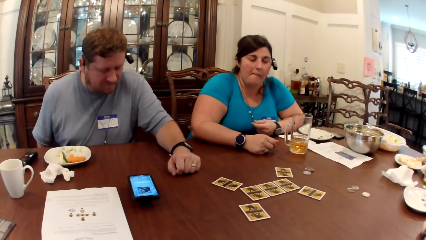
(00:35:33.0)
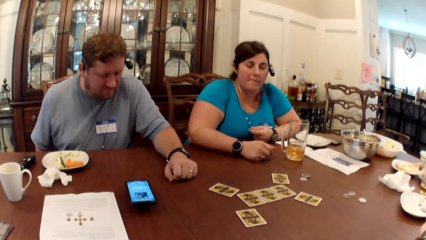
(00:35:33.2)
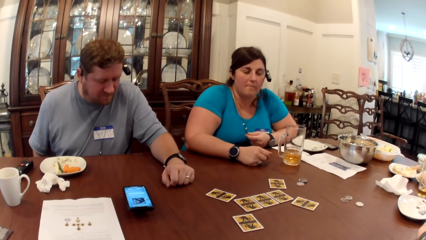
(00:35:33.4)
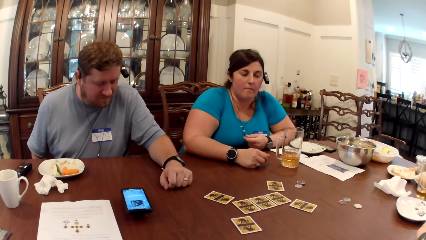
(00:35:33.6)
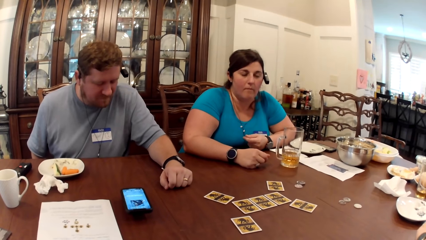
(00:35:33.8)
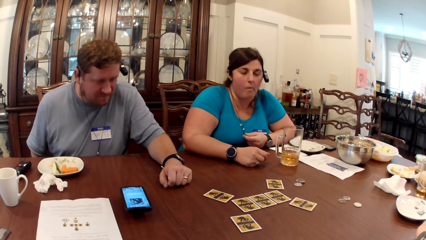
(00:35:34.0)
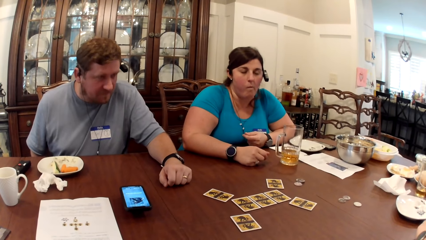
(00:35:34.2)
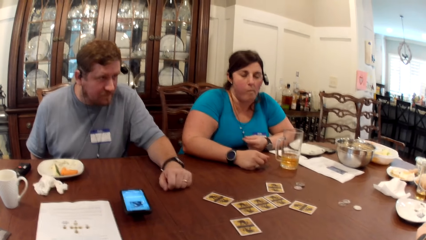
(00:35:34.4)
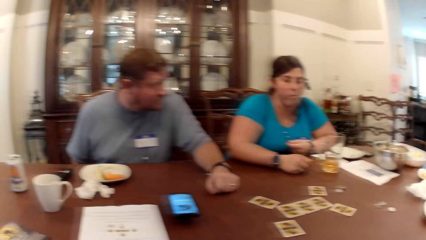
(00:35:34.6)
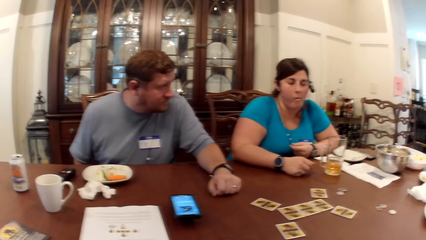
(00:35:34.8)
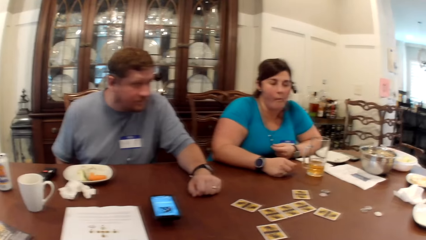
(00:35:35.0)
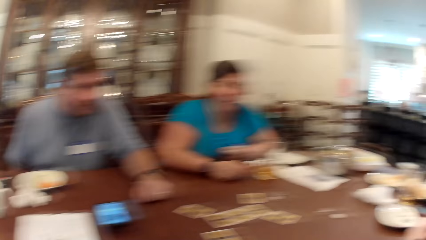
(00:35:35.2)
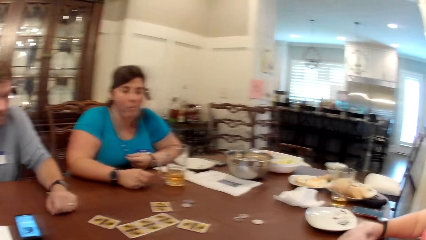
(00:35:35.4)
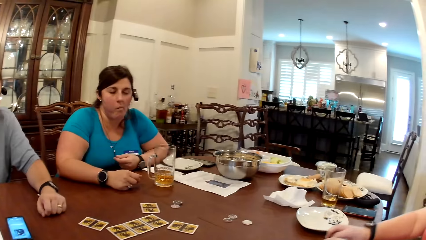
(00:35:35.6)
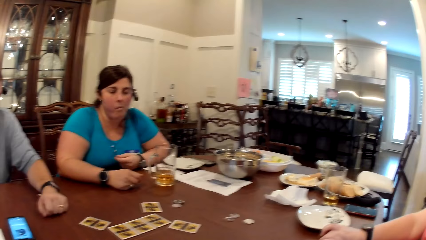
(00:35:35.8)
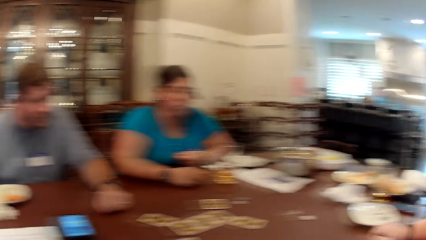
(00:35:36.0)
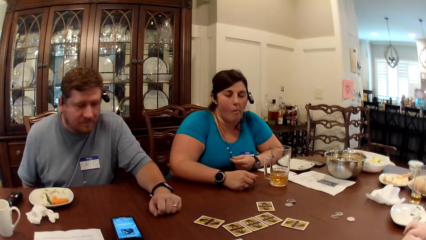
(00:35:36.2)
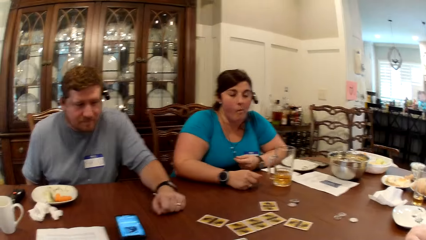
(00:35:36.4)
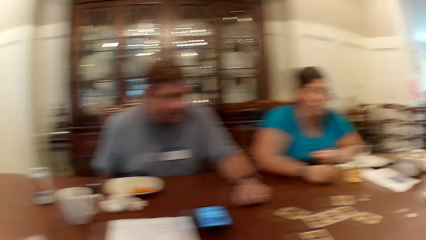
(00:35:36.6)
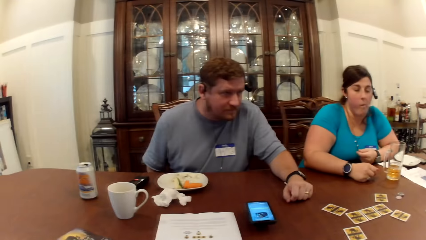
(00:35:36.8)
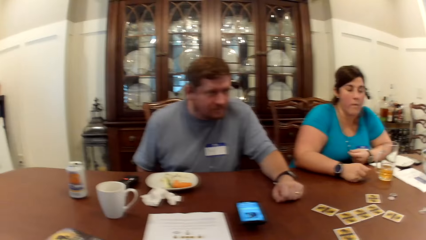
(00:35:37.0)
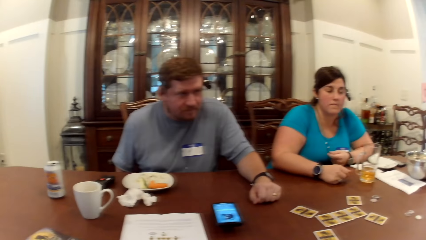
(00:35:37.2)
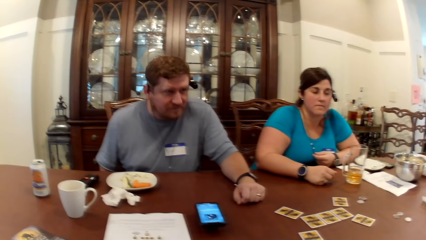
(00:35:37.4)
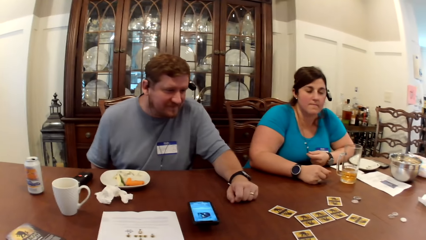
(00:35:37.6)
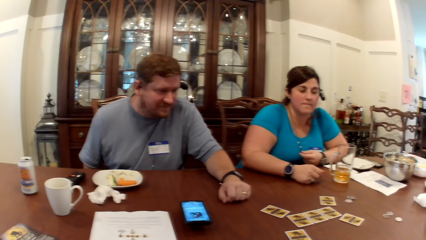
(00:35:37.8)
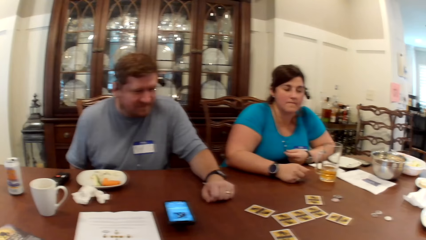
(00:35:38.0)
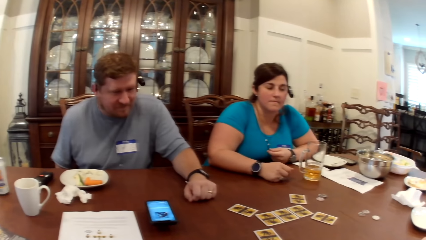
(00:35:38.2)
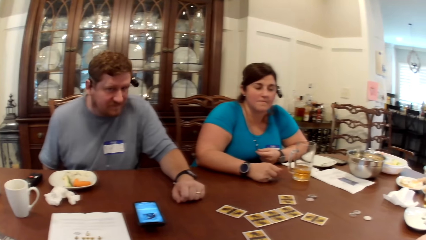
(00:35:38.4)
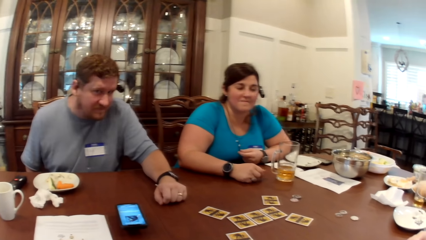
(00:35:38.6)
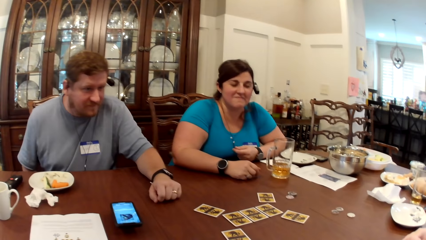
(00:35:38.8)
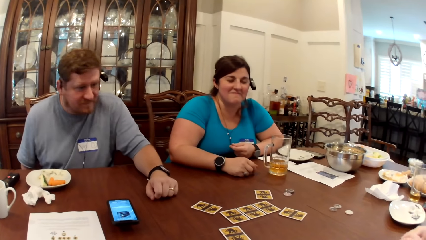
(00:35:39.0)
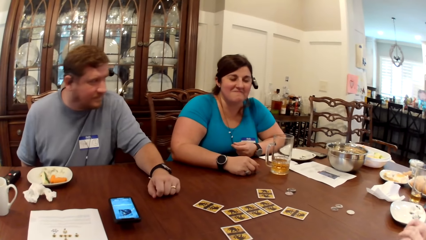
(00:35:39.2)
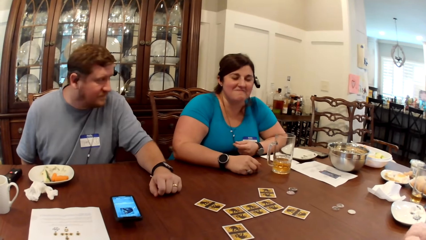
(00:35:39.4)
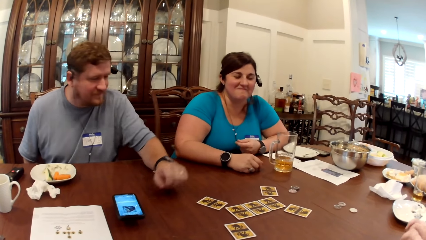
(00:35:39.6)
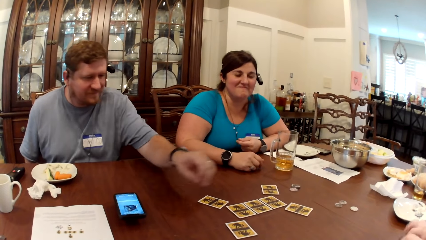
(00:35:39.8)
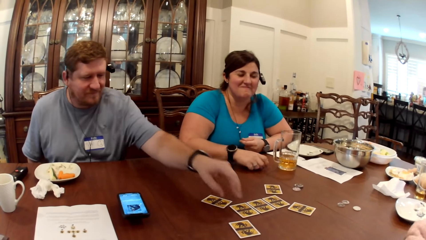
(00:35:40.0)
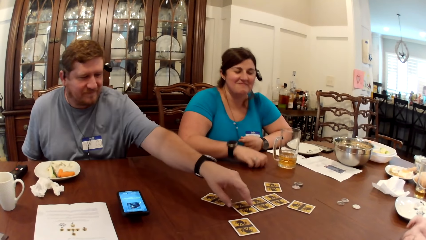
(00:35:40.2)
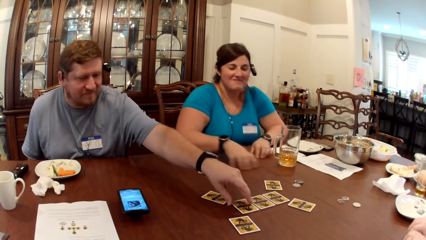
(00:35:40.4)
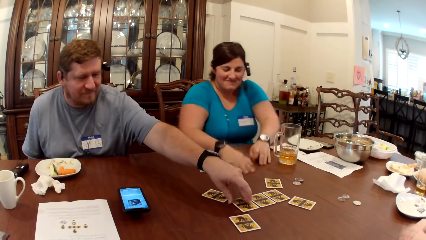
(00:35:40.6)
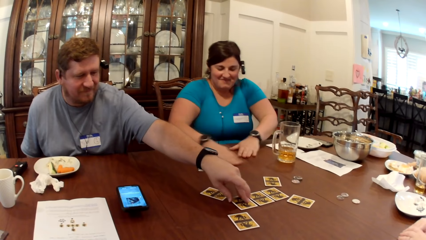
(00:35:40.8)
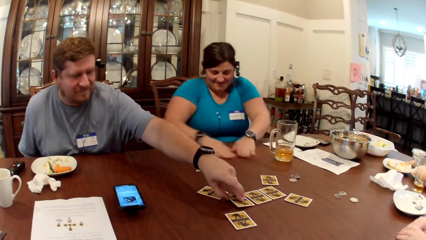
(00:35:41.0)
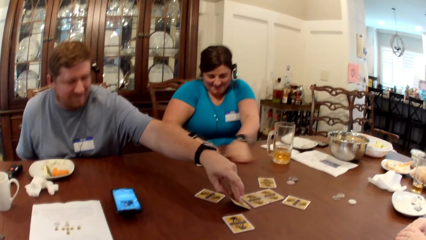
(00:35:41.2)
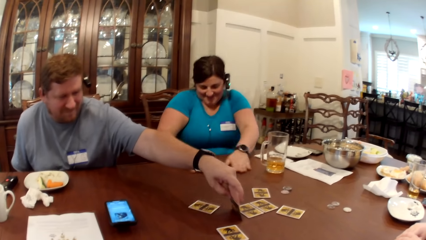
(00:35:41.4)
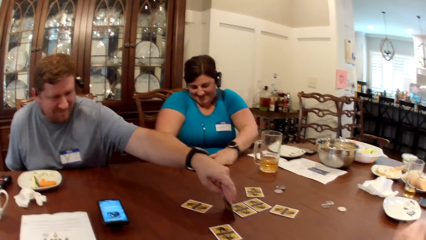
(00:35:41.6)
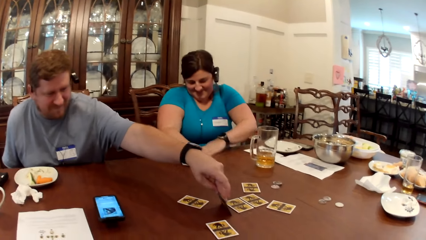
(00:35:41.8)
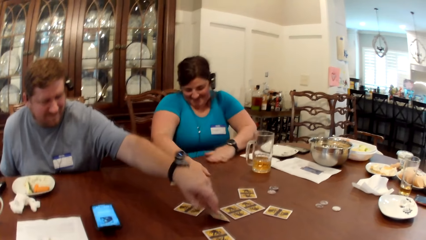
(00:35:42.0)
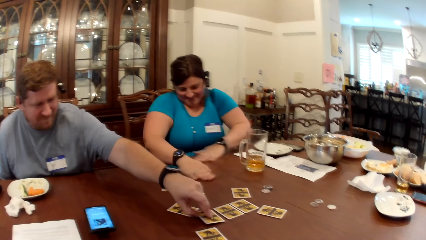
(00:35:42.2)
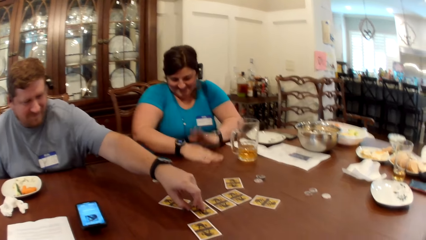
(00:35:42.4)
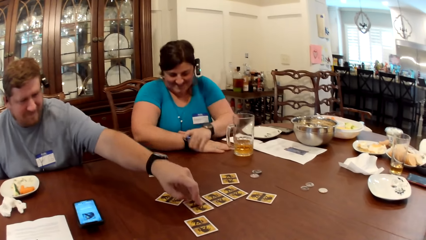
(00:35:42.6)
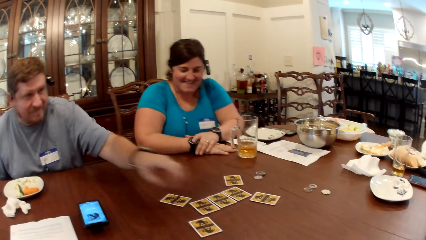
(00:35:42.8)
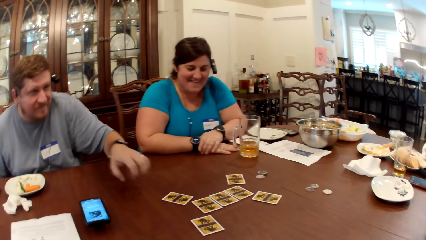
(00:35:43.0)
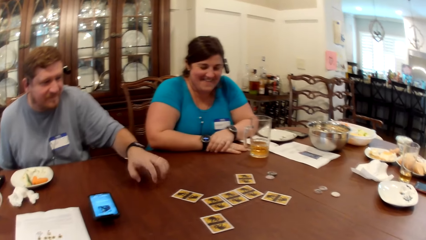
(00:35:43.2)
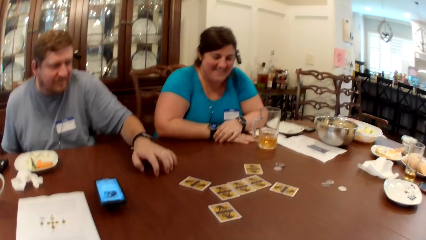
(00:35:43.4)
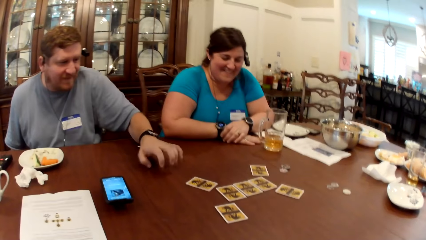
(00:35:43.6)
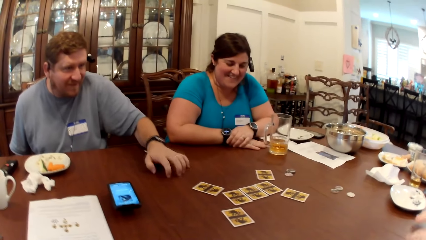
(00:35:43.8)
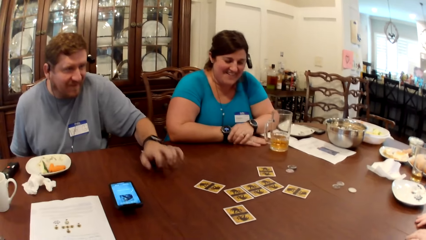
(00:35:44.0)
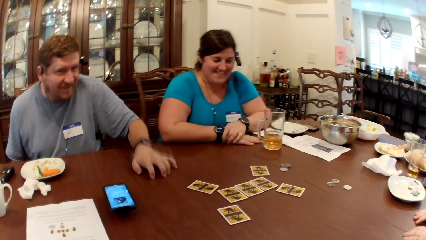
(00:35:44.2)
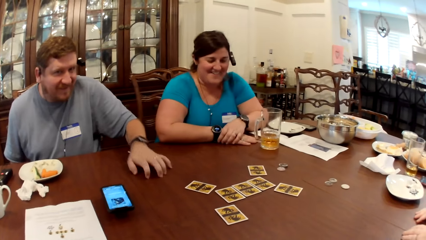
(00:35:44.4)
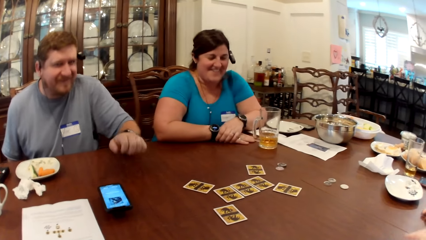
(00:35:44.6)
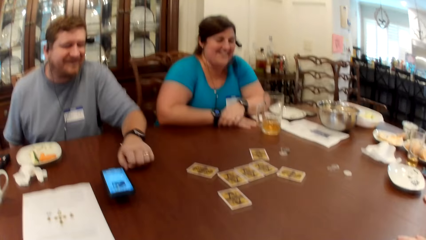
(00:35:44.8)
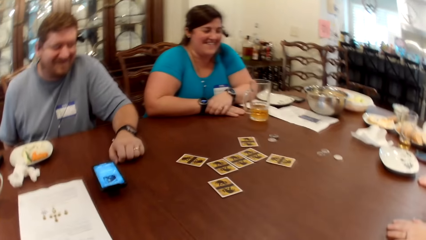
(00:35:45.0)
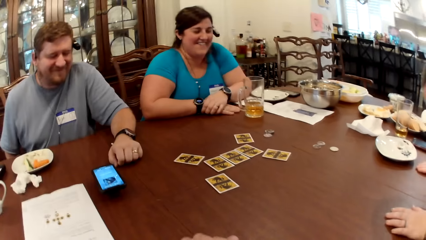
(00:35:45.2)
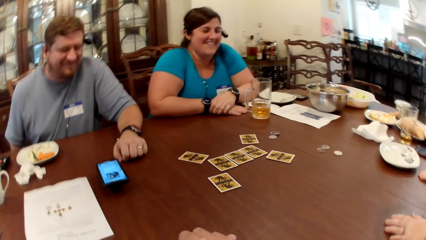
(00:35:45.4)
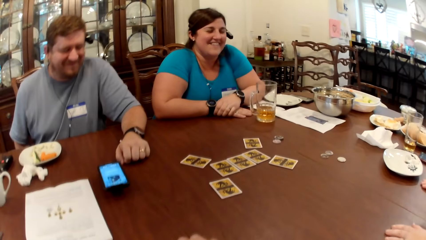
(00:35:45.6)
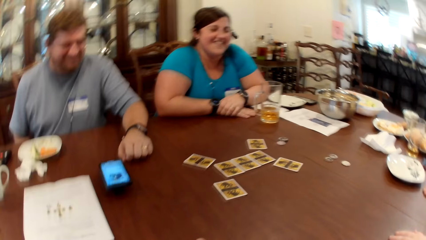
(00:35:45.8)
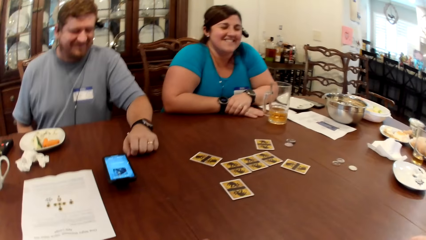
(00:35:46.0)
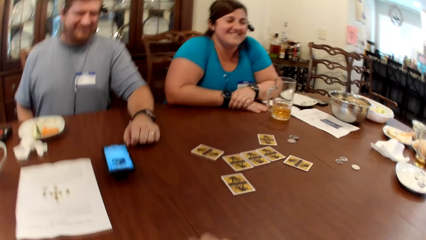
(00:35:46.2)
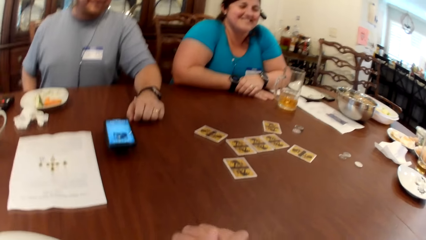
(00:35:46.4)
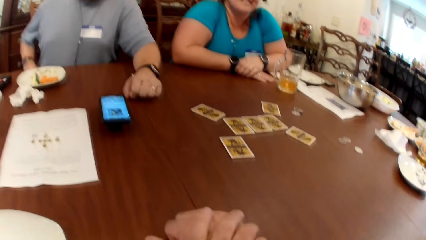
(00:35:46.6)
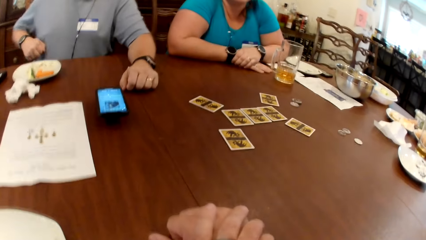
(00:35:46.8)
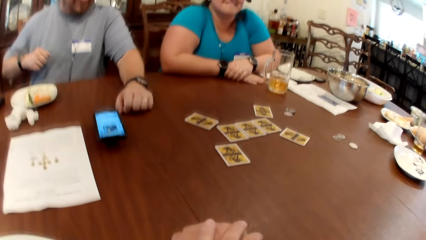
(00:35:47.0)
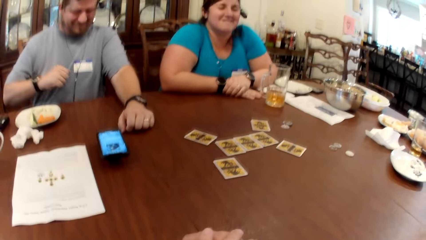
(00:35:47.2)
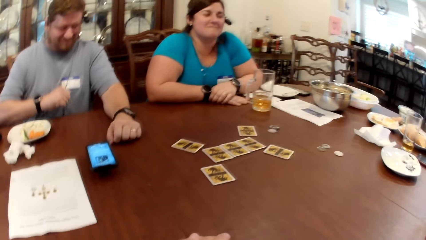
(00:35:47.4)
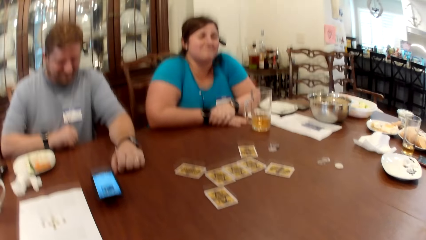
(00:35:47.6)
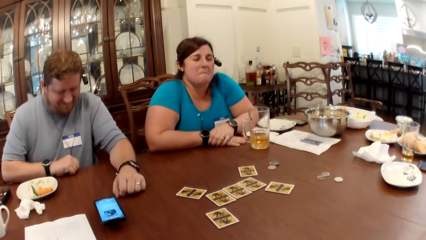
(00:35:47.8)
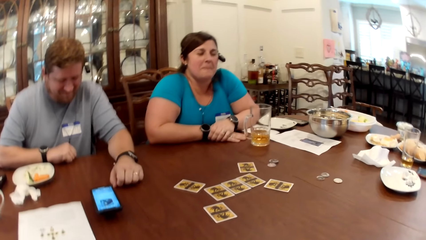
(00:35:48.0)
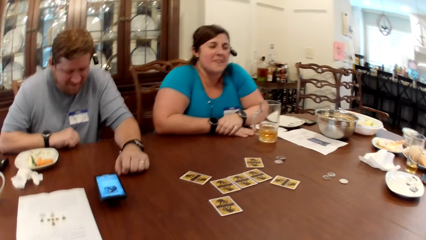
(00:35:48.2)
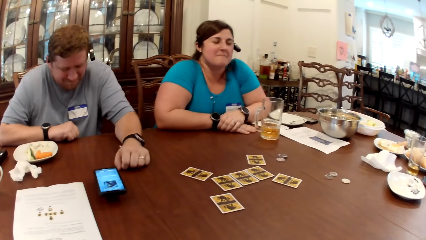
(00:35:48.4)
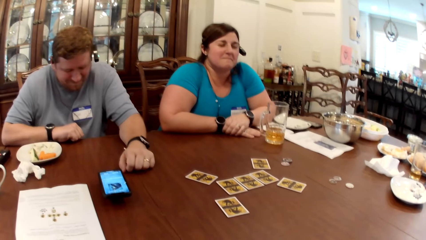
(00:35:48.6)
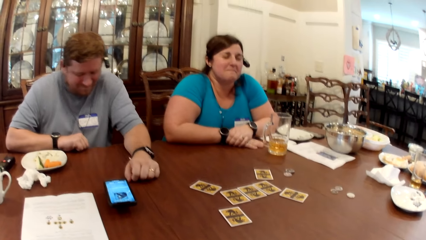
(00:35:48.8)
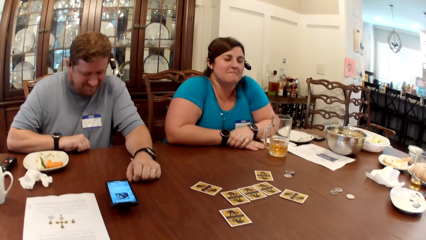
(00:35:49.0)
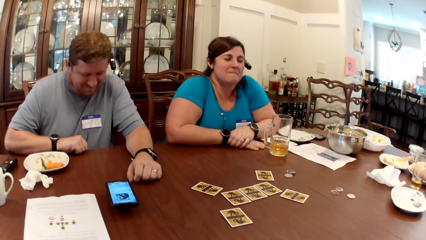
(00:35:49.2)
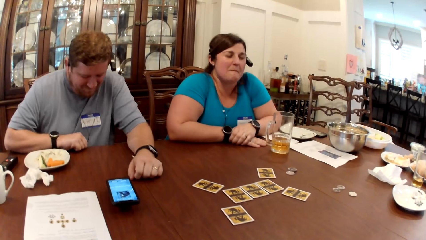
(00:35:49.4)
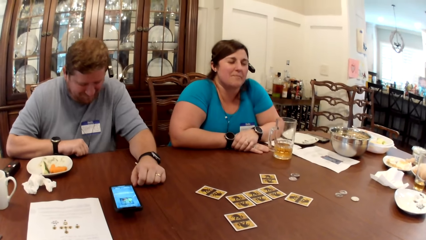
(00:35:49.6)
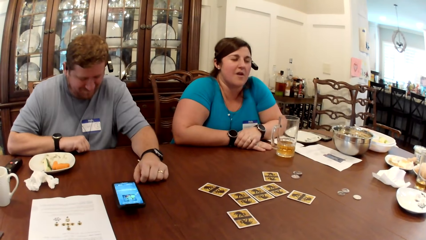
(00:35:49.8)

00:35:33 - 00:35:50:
The camera wearer plays poker with colleagues. The man picks a card from the table with his left hand. The woman rubs both hands on the table. The man places the card in his left hand on the table. He taps his left hand on the table.
